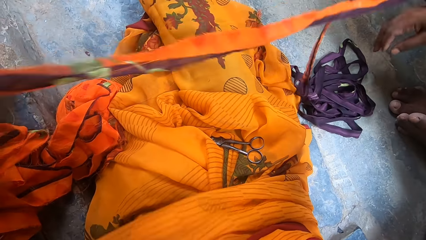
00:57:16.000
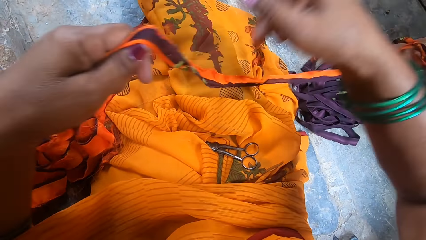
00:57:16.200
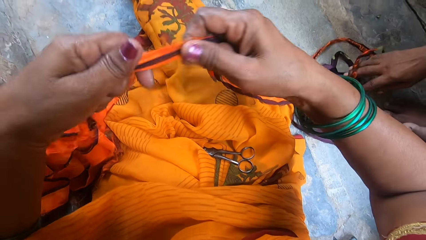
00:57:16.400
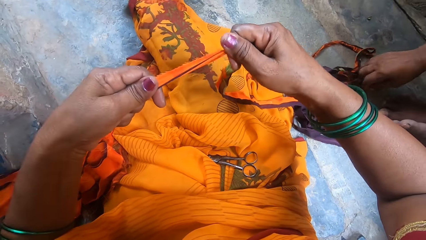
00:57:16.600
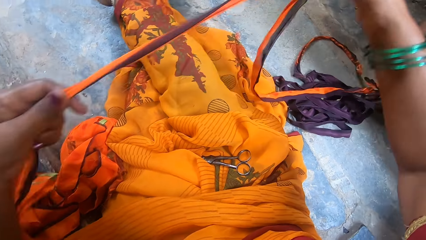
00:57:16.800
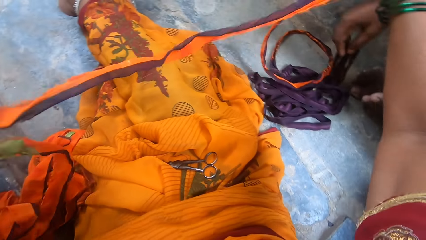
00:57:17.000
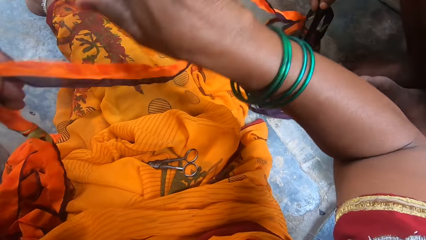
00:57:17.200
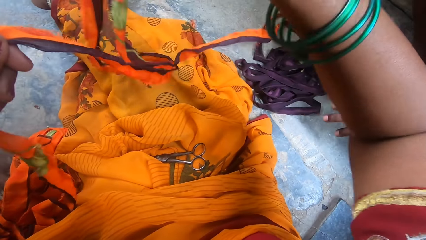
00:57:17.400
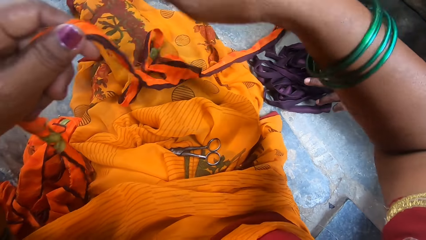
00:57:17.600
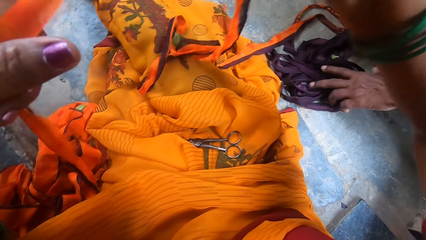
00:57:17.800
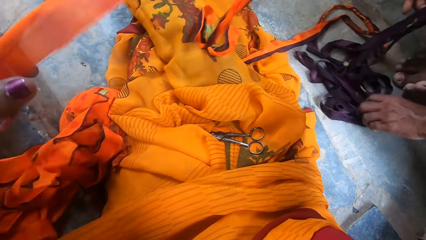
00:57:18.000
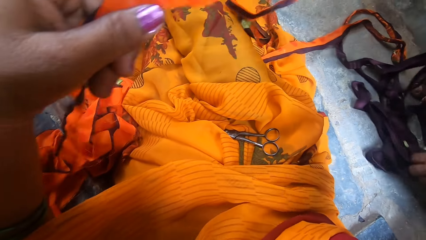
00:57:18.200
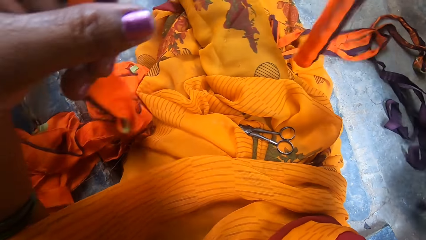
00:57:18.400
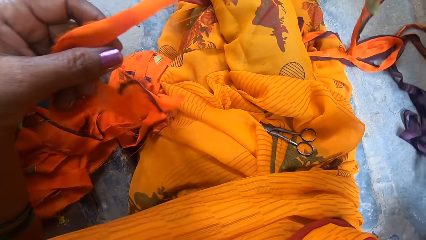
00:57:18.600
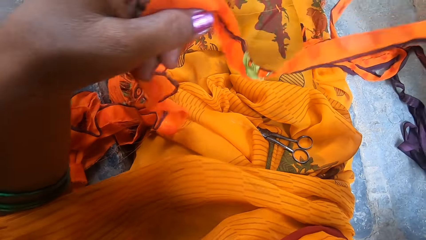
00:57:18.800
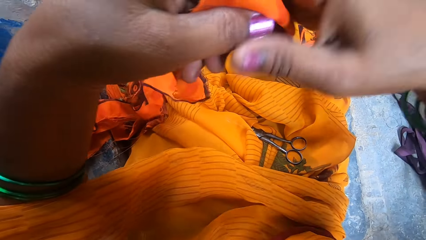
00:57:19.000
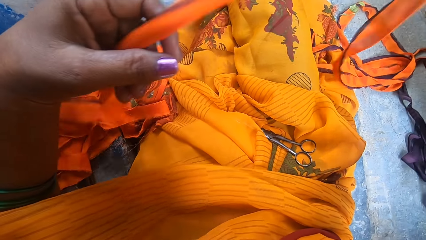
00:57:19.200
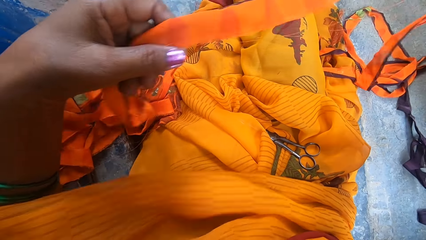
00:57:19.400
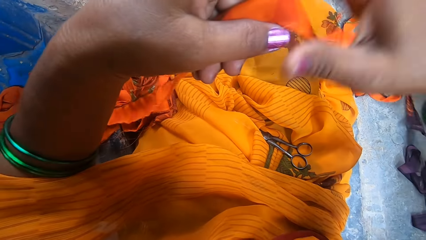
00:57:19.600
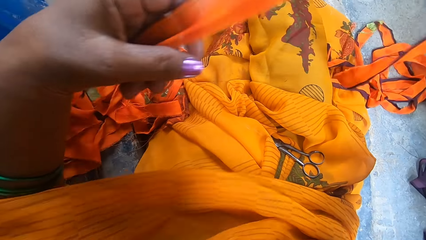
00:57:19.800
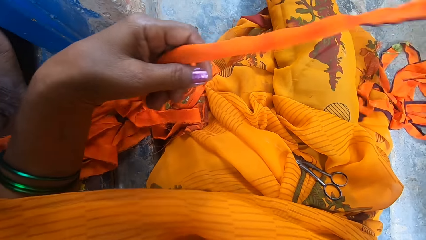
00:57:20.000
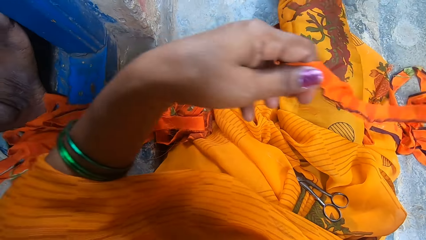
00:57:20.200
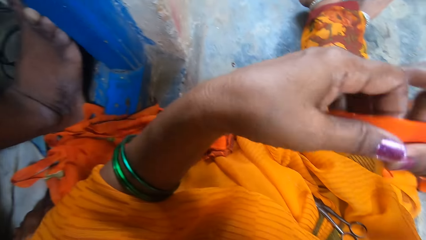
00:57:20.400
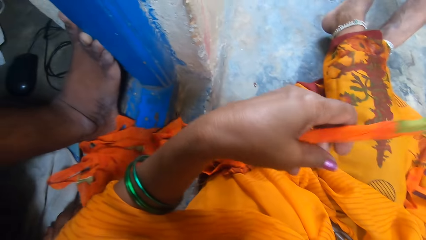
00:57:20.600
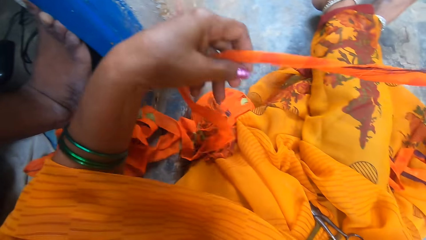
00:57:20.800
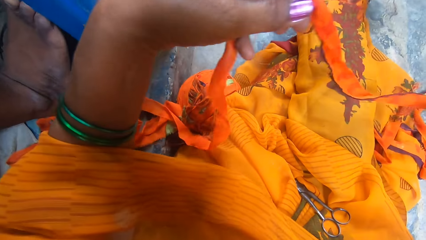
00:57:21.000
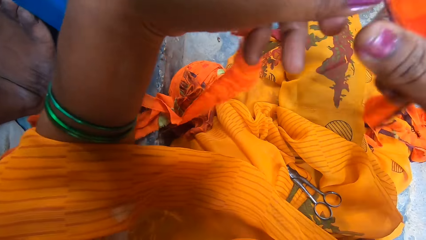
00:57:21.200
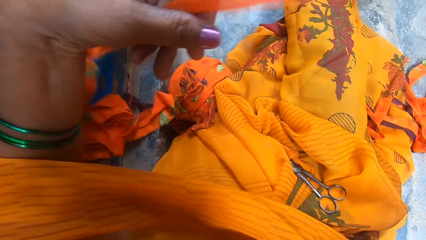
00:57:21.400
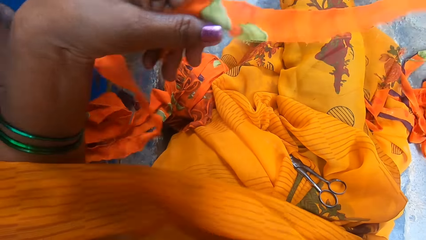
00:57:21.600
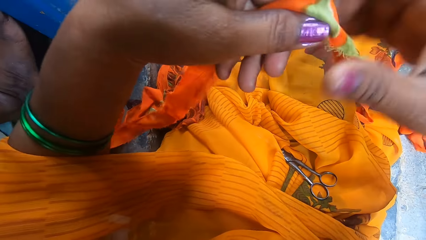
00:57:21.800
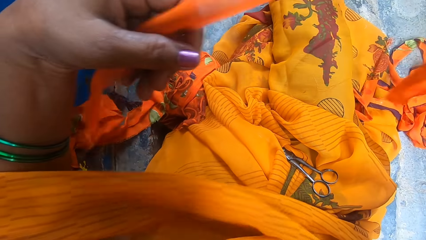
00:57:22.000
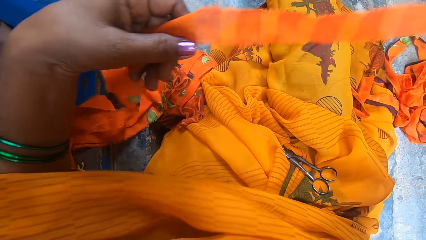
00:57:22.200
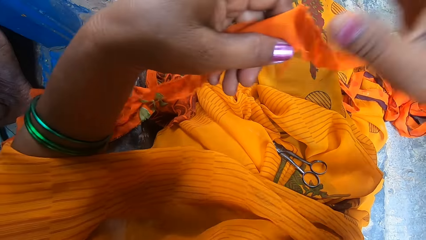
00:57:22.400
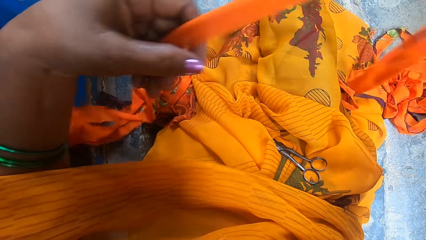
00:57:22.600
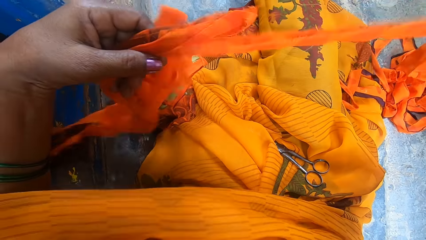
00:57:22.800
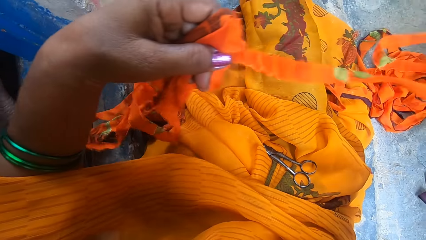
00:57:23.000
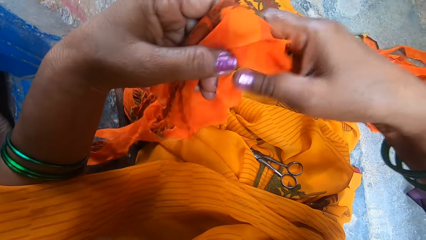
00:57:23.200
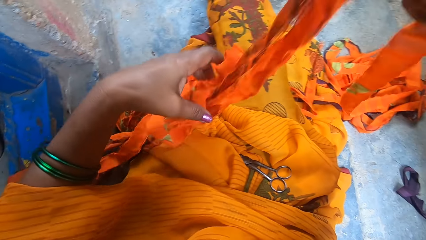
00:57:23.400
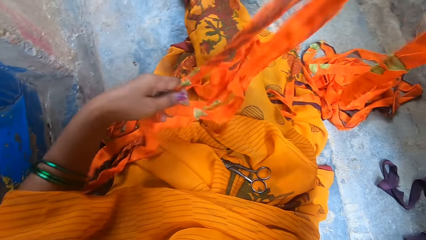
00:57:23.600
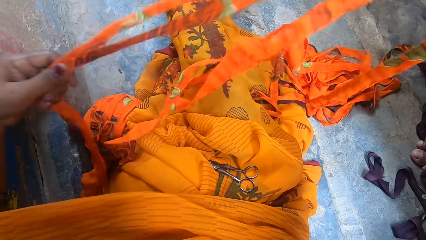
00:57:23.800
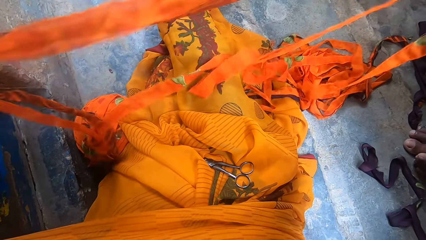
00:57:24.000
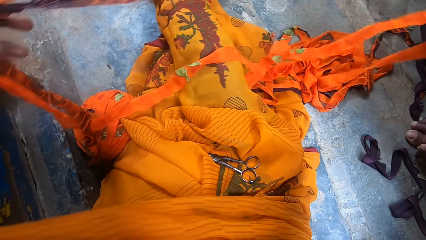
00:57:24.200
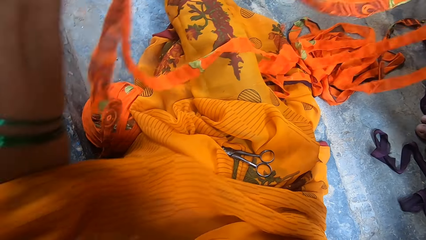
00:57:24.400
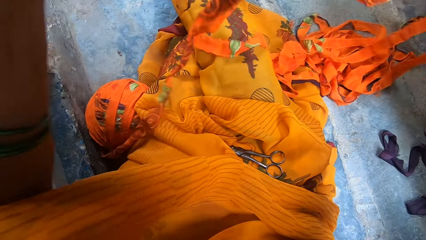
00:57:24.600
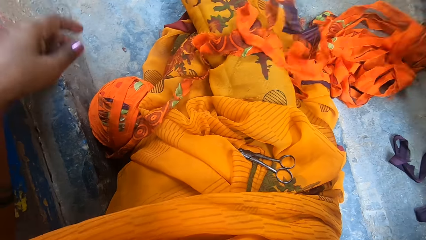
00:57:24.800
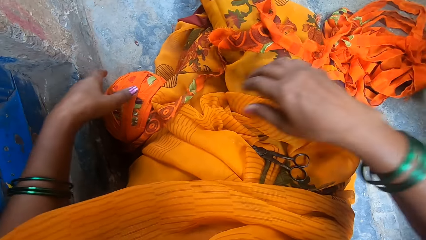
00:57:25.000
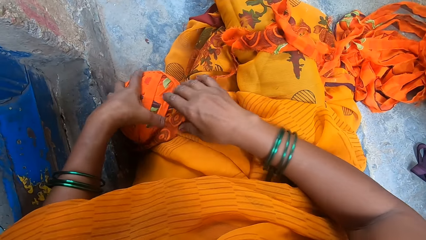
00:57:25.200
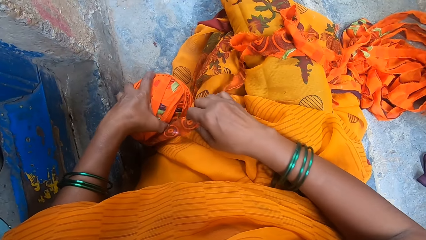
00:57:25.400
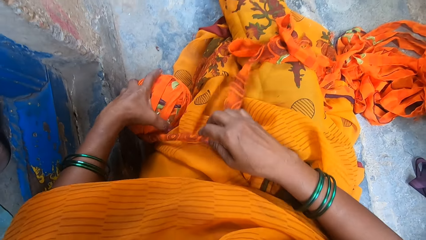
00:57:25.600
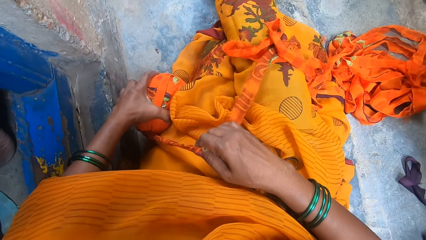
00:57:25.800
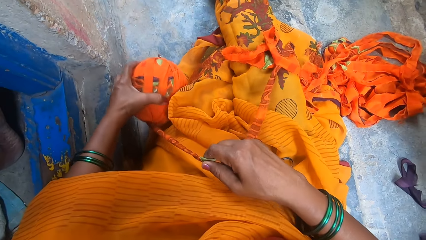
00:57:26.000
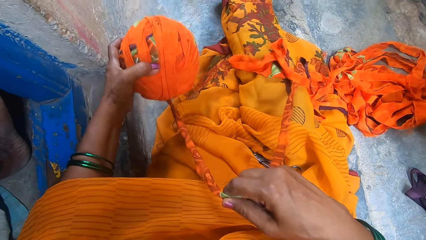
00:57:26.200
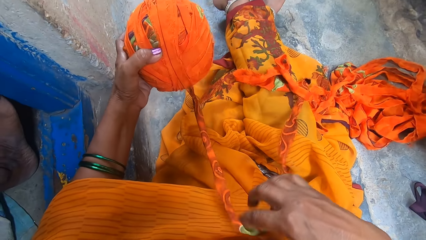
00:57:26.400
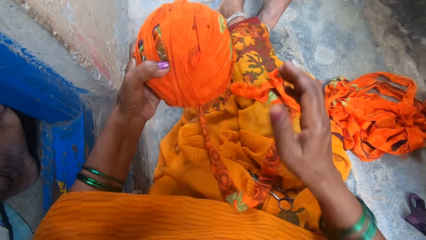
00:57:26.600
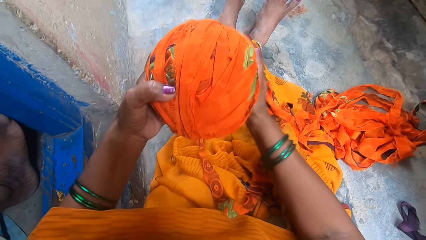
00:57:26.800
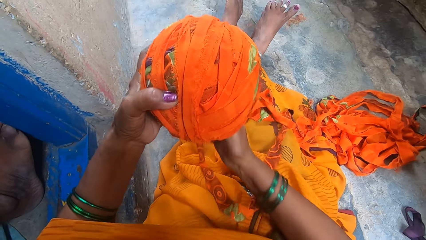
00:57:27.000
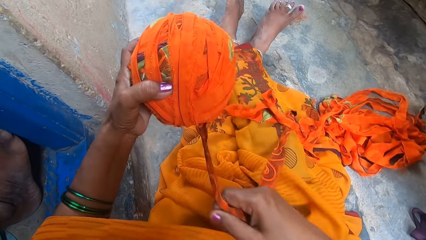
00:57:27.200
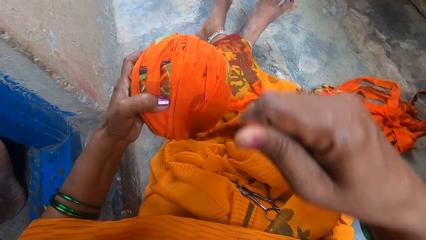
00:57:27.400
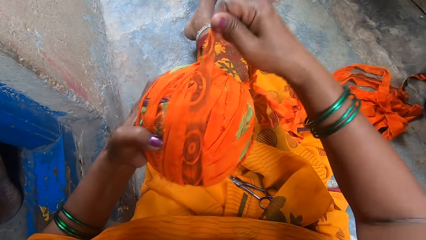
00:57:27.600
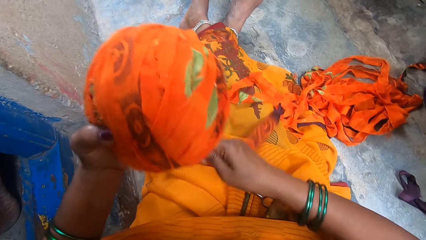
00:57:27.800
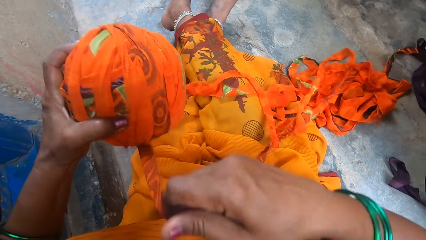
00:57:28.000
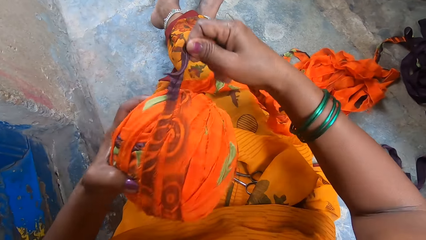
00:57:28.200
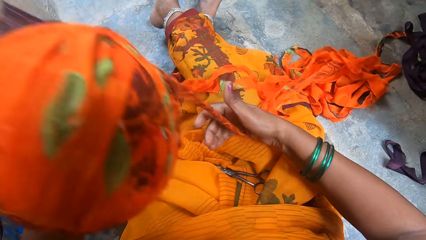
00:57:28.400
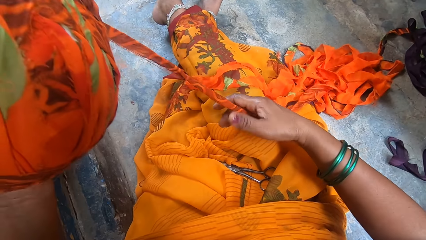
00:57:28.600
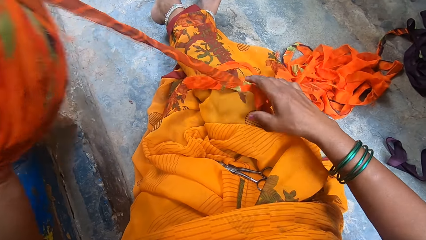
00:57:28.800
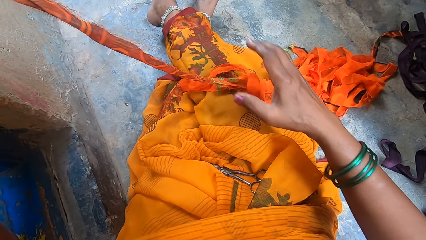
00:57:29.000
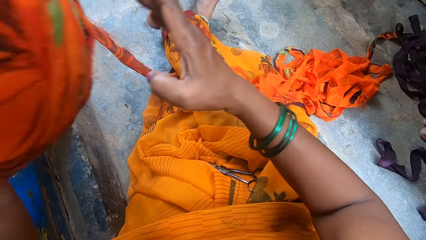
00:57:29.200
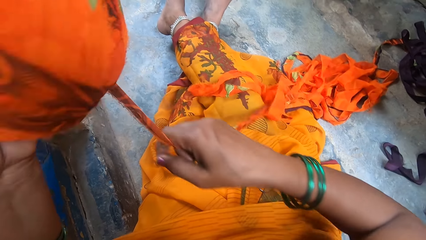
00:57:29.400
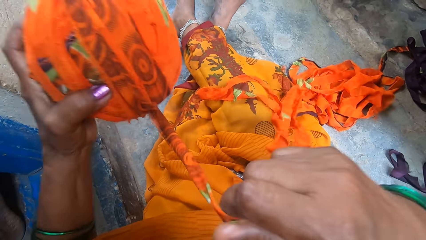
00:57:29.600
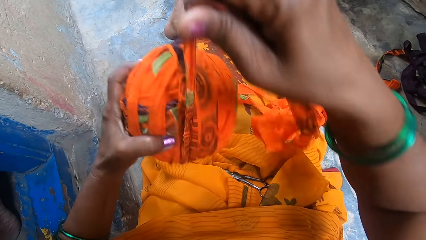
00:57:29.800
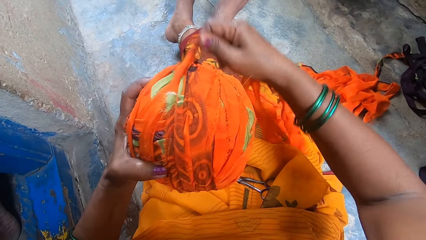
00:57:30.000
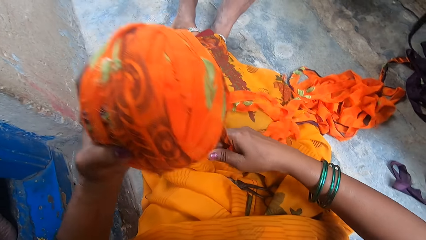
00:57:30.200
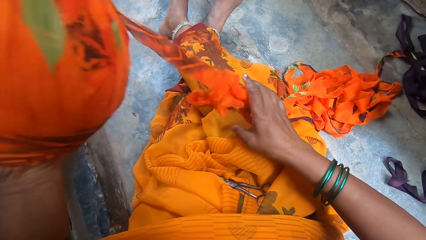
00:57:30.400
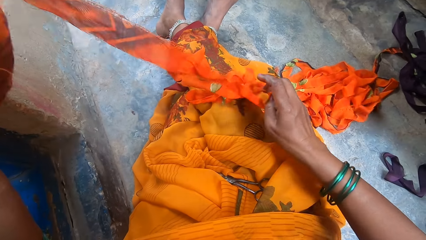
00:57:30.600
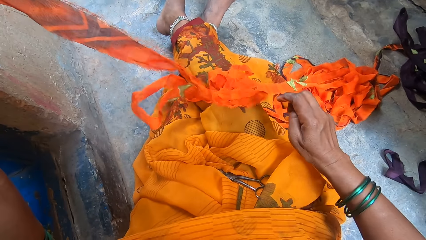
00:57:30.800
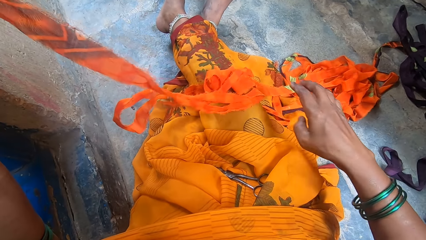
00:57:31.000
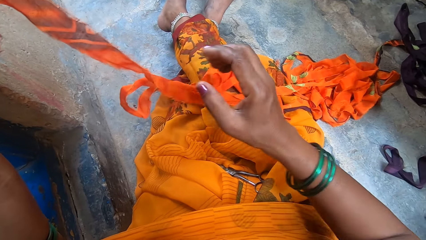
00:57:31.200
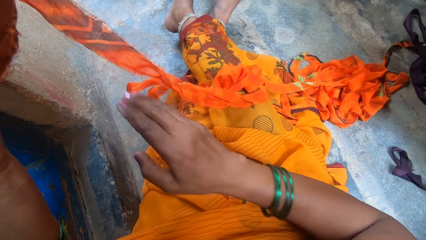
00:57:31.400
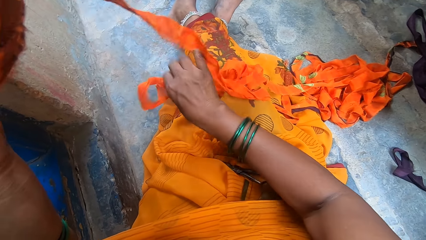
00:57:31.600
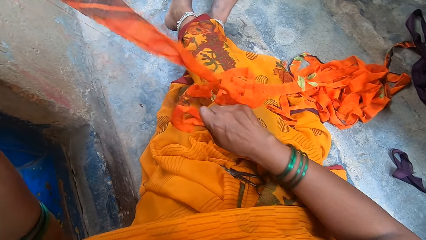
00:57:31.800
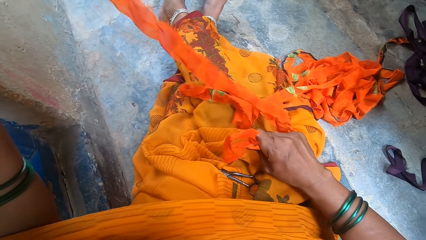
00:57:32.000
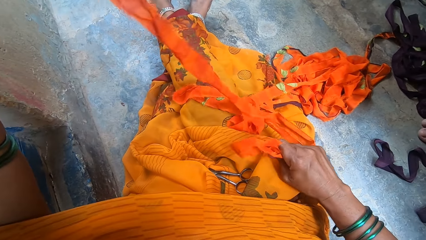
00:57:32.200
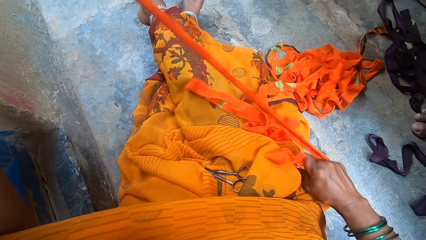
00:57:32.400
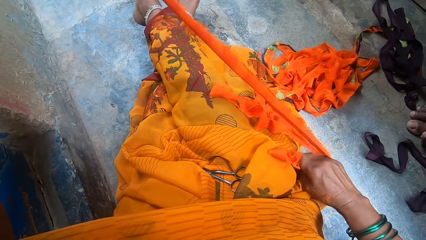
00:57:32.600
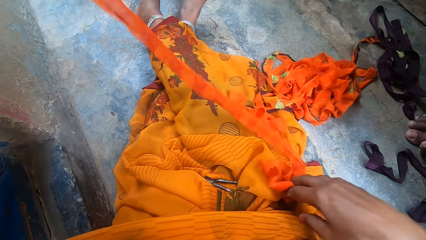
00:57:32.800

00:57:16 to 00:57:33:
The camera wearer pulls the thread. She arranges the cloth strips and drops the thread on a man's hand. The man touches the thread and pulls the thread on the floor. The camera wearer pulls the thread through her left hand. She converses with the man and a person. She pulls the thread through her left hand, straightens the thread, drops the thread on the floor, and holds a thread roll. She picks up the ball of rolled up cloth strips or thread roll from the floor. She grips a thread and loops the thread around the thread roll. She raises the thread roll, holds a thread, loops the thread around the thread roll, and straightens the thread.
